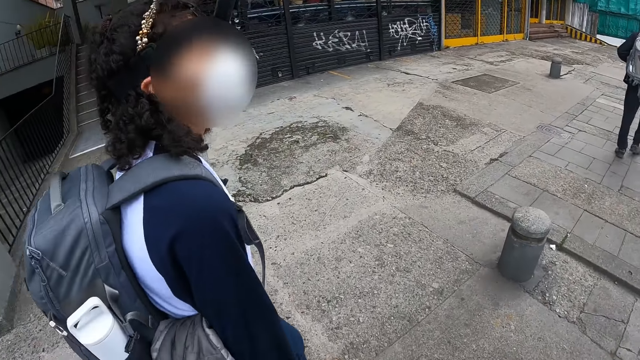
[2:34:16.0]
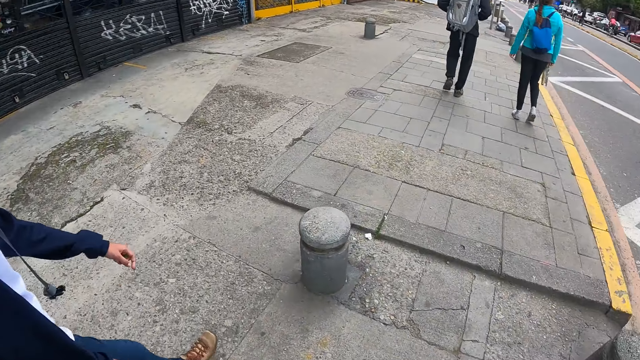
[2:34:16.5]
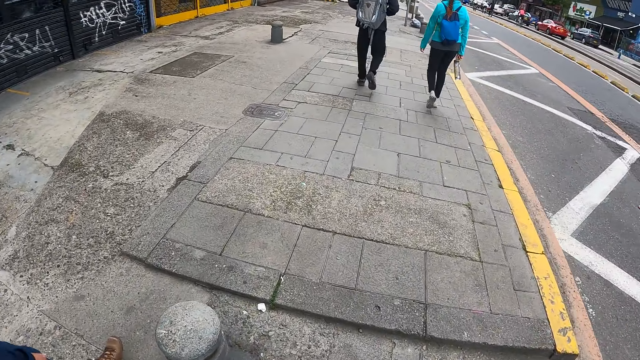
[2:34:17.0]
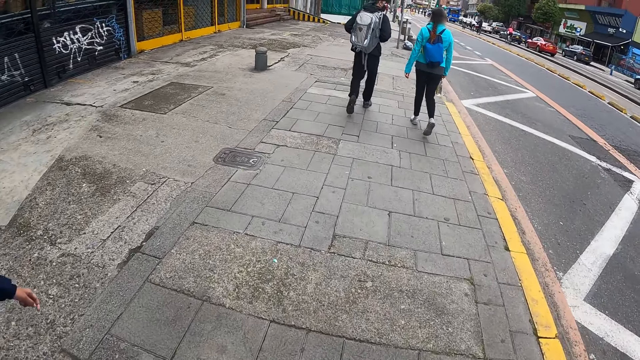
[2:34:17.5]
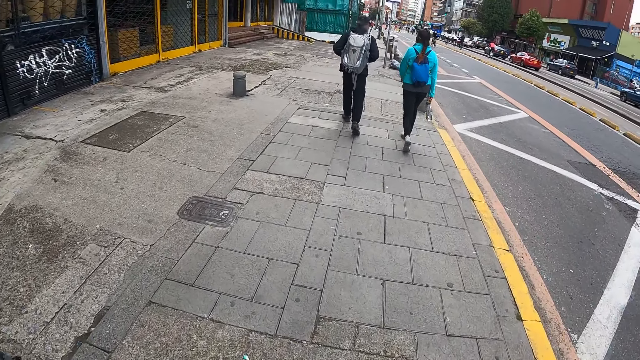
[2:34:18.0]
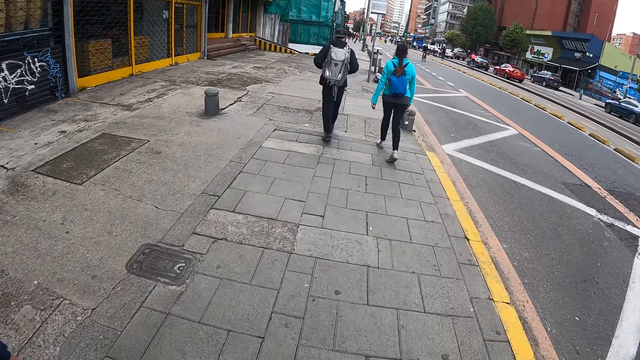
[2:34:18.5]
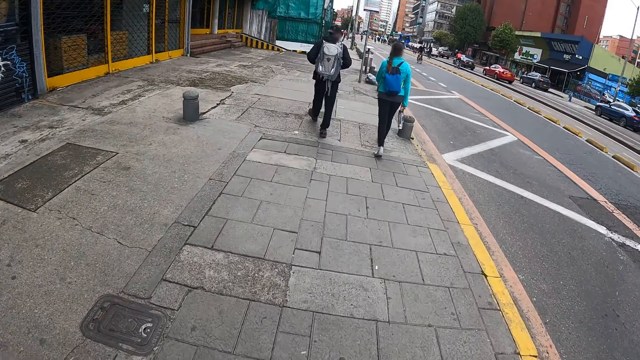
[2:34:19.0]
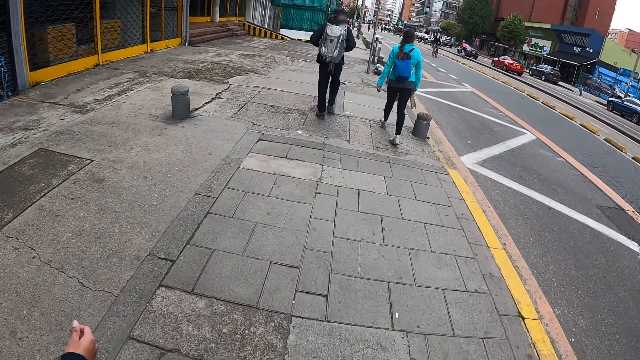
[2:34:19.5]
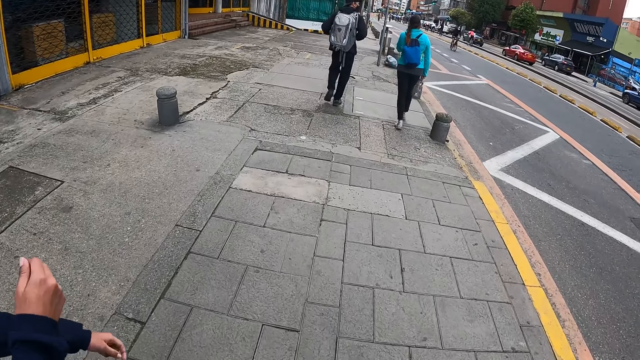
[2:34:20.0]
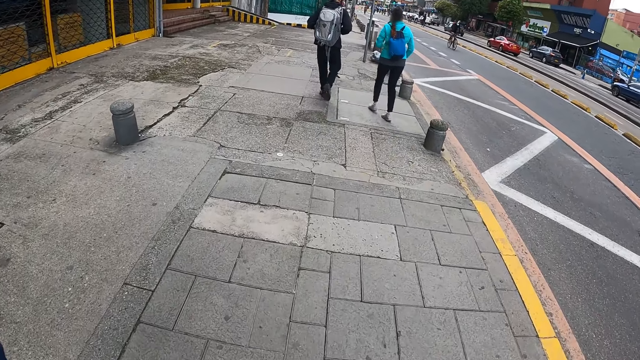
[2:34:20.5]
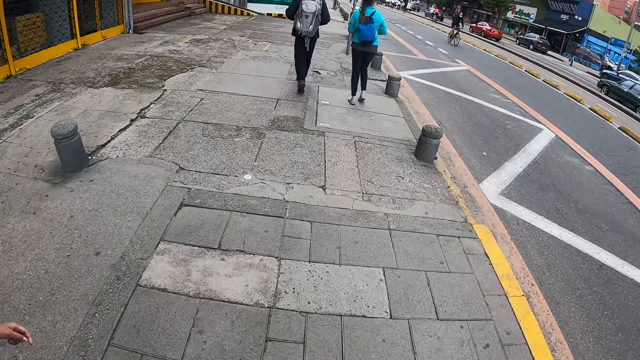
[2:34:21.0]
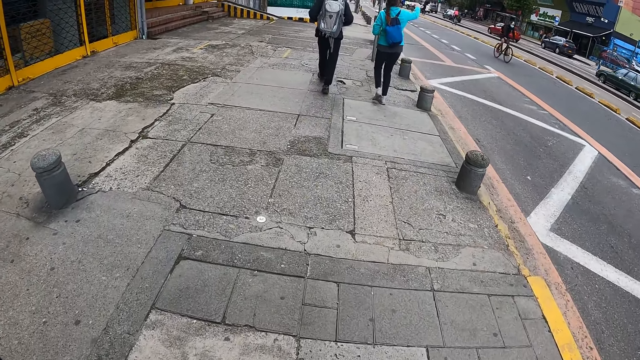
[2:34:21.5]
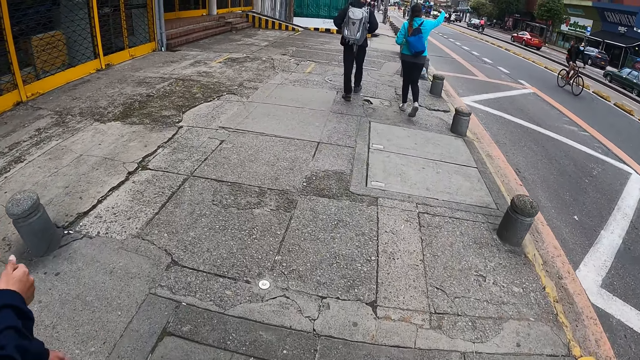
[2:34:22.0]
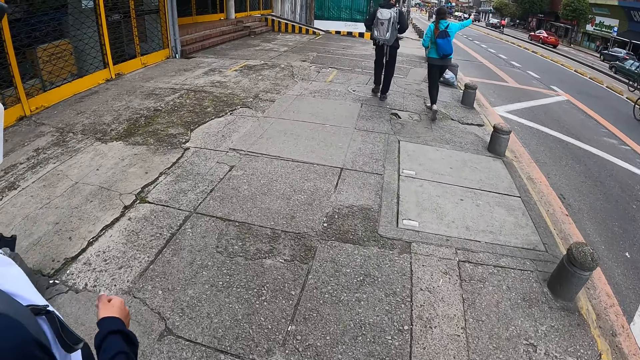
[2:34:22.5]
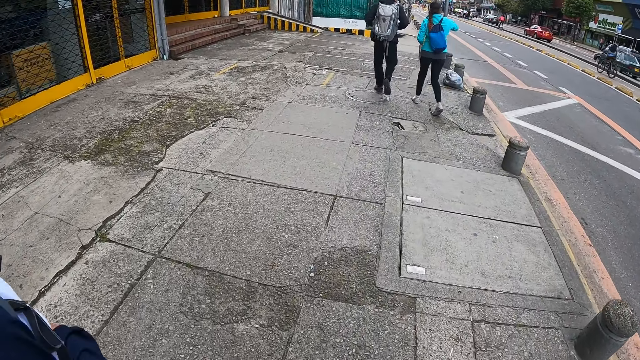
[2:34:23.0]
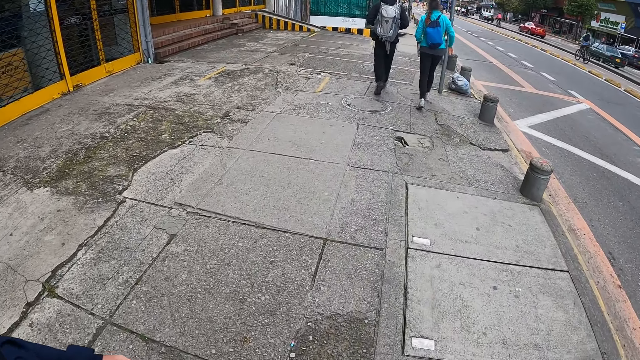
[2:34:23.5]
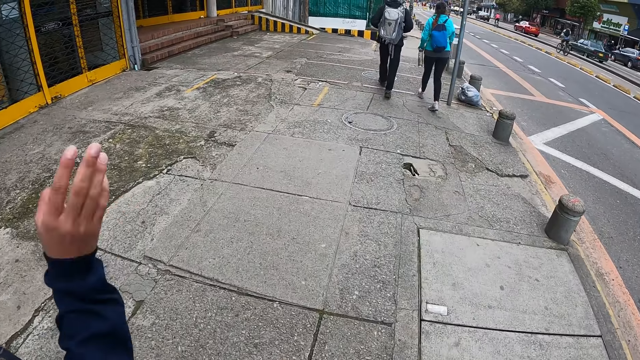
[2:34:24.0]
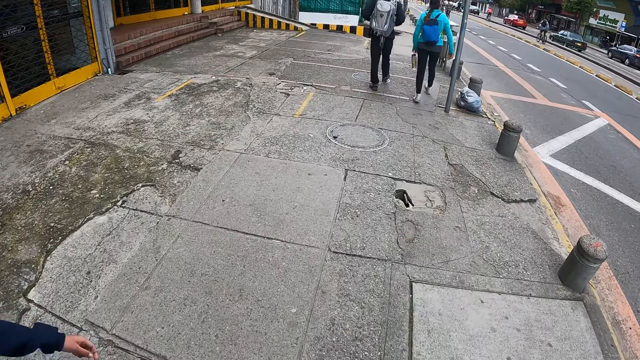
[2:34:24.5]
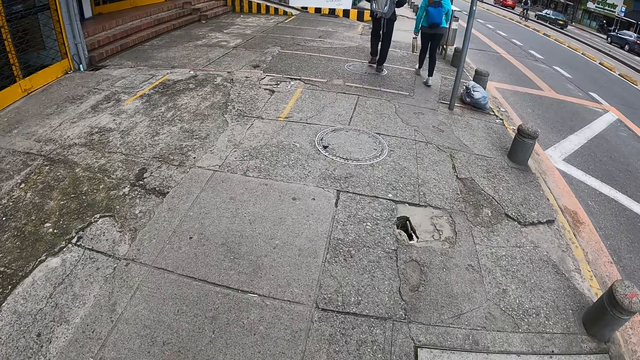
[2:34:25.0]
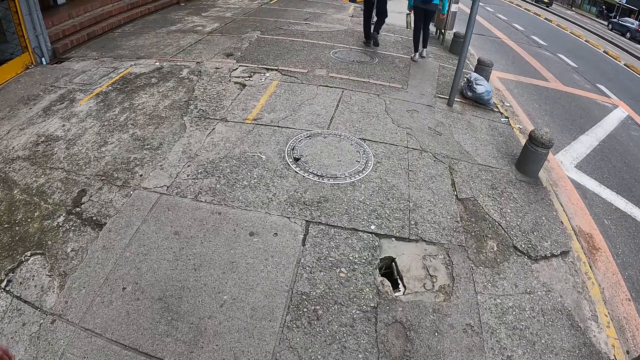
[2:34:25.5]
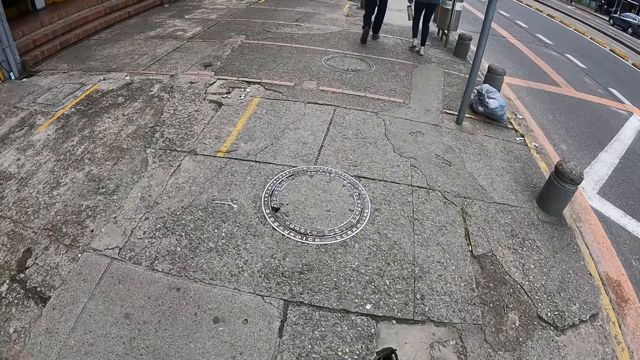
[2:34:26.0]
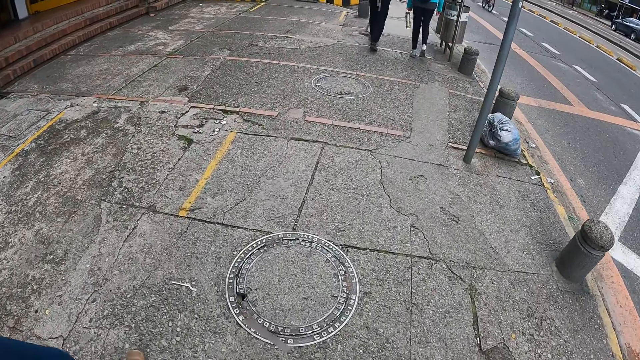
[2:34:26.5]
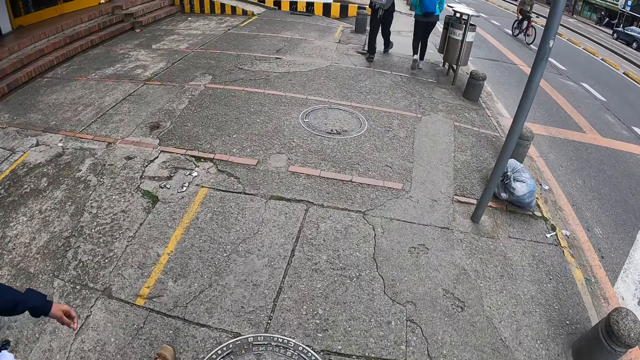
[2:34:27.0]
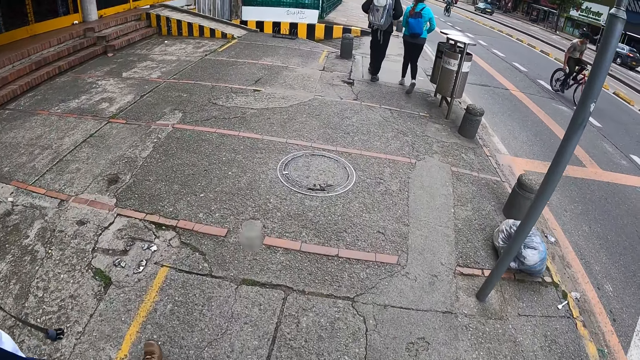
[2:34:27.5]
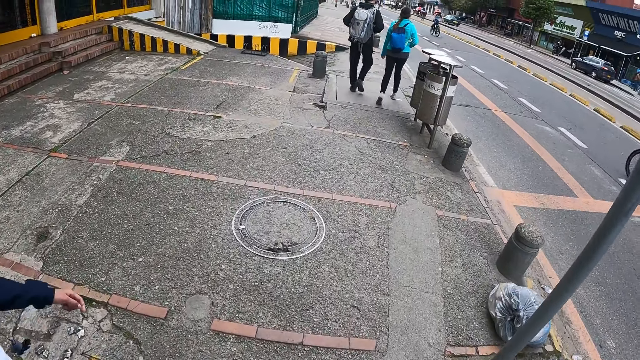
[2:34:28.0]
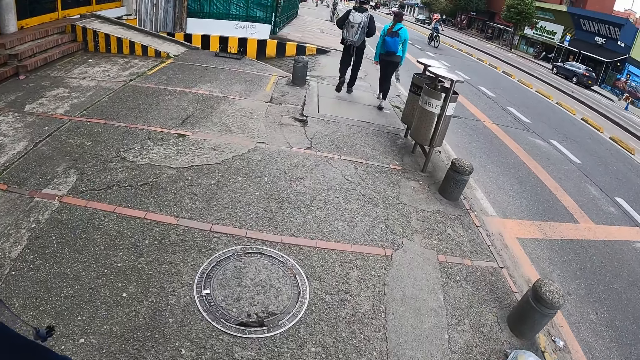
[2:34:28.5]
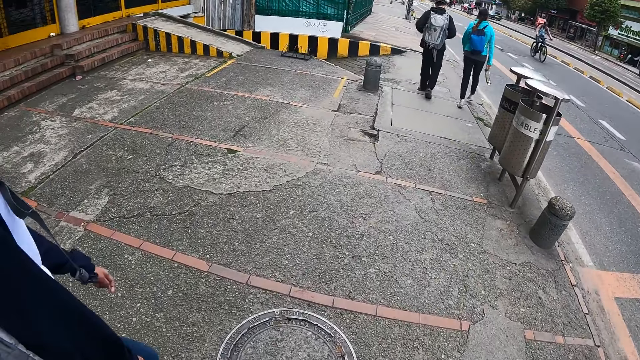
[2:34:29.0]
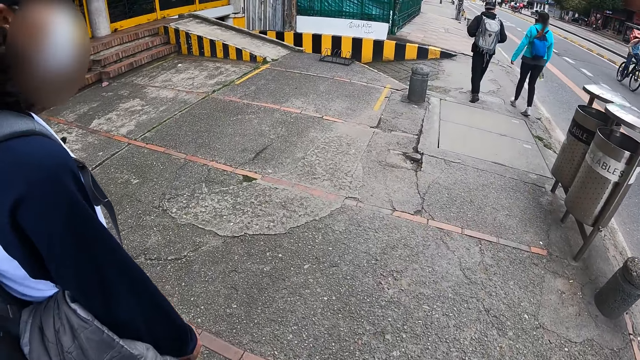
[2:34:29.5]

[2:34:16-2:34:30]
The camera wearer turns to the side. A person walks around. The camera wearer walks around. A woman adjusts her glasses on her face with her right hand. Another woman passes a bottle of water from her right hand to her left hand. The person moves a hand around. The camera wearer walks around.

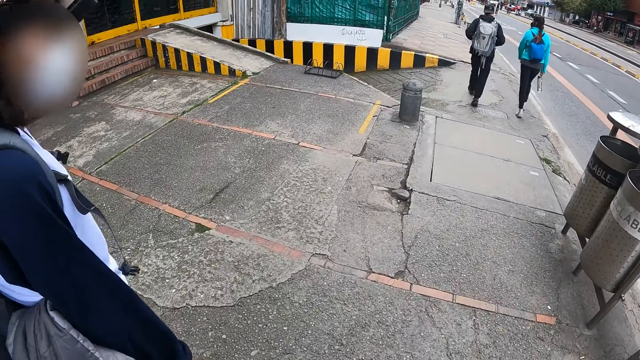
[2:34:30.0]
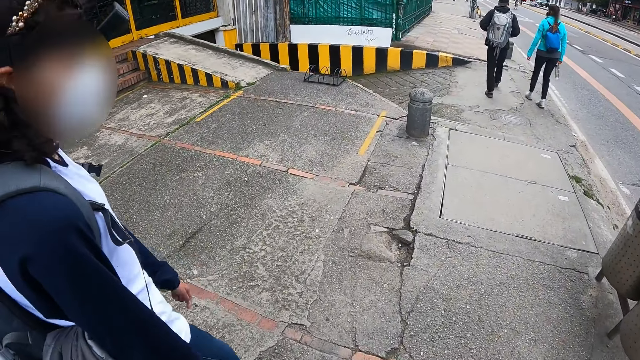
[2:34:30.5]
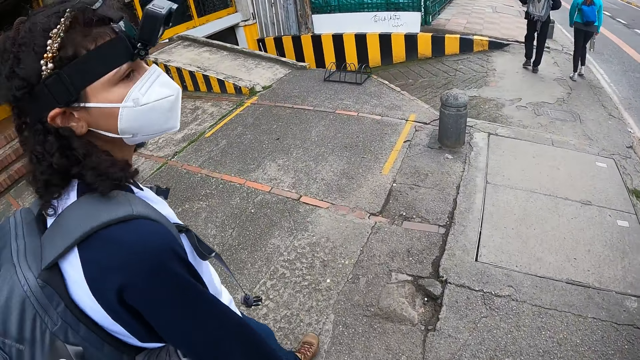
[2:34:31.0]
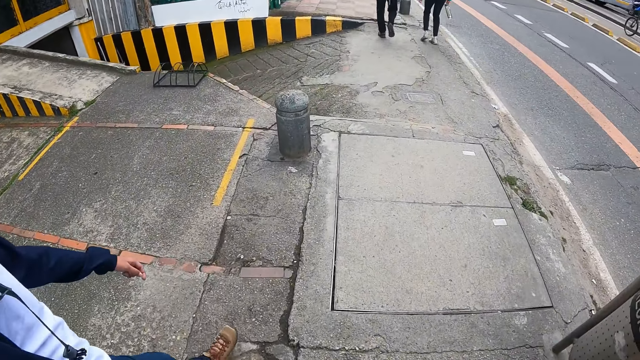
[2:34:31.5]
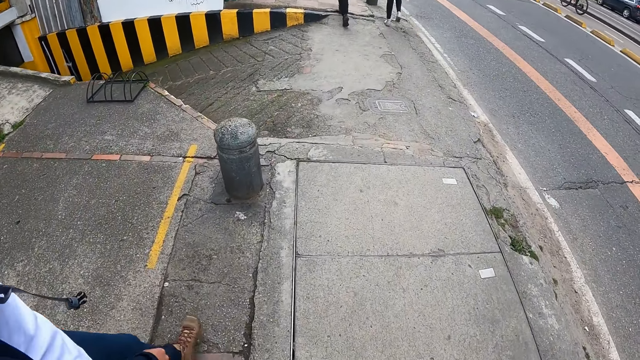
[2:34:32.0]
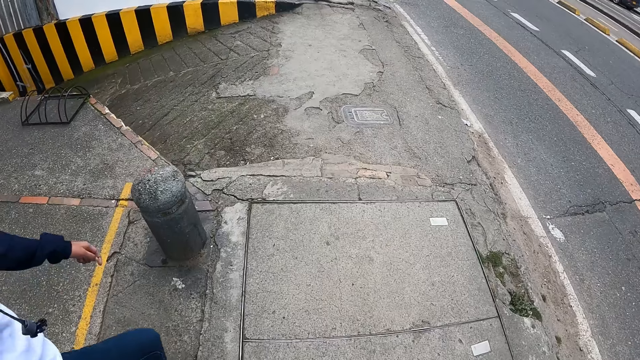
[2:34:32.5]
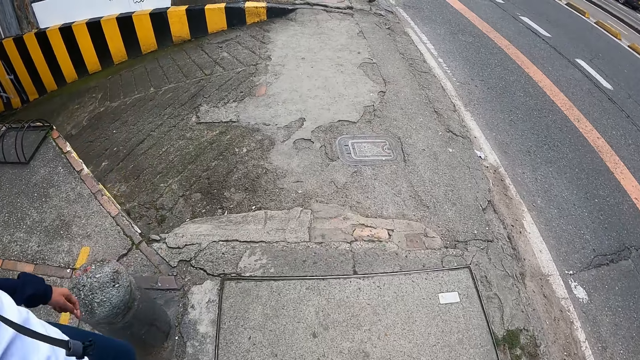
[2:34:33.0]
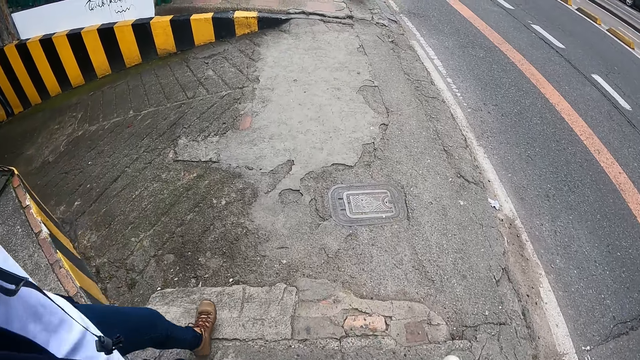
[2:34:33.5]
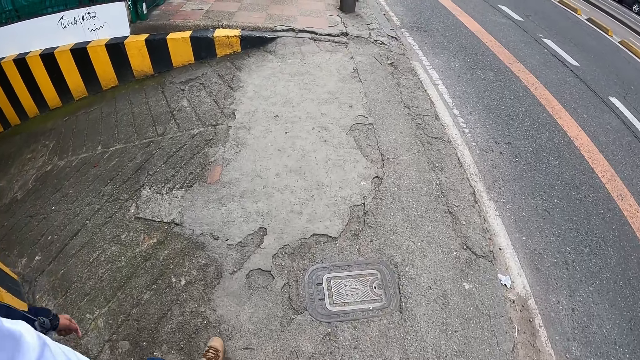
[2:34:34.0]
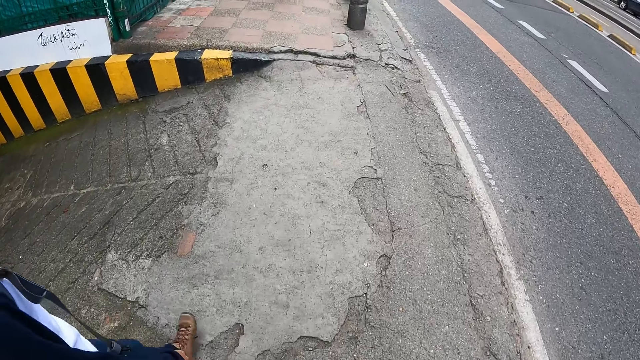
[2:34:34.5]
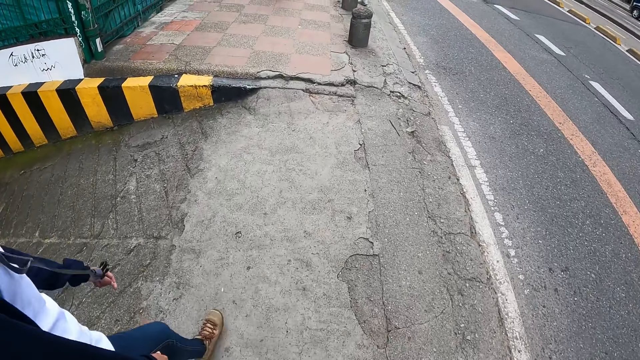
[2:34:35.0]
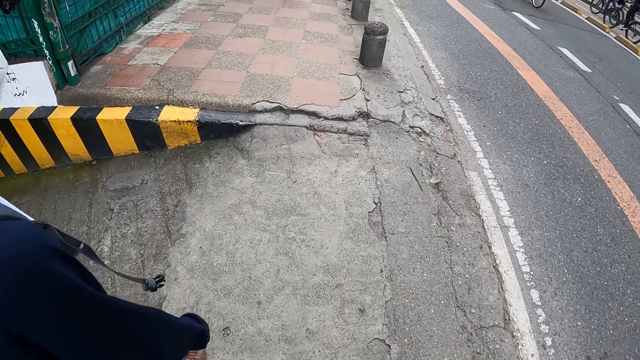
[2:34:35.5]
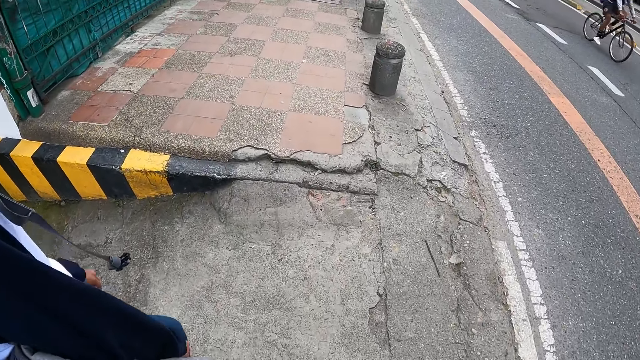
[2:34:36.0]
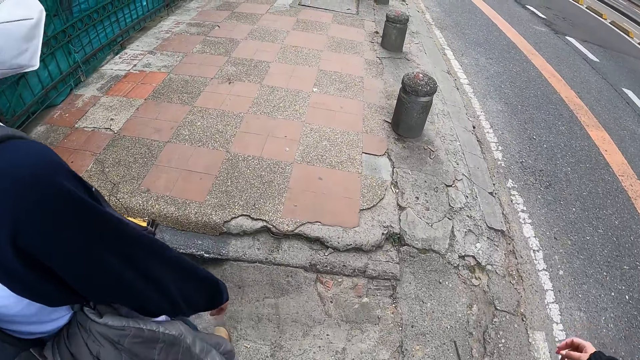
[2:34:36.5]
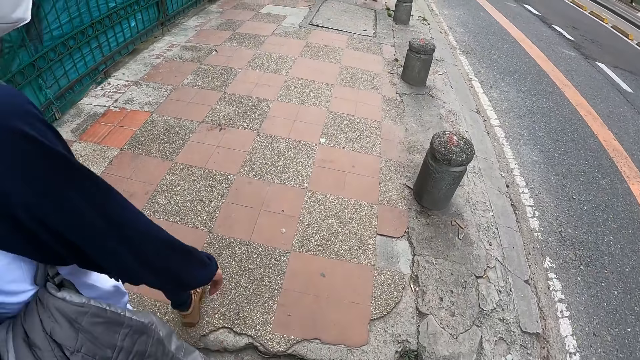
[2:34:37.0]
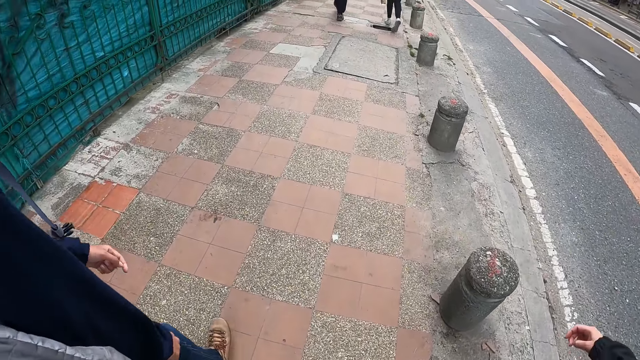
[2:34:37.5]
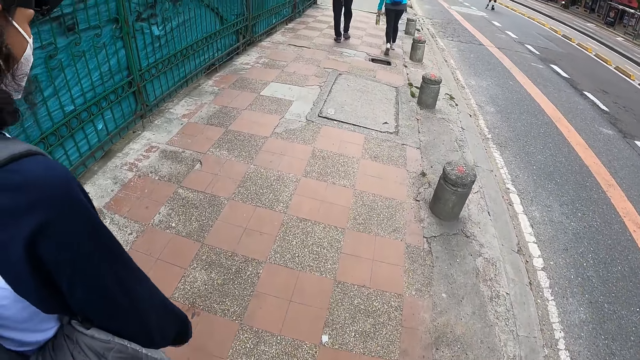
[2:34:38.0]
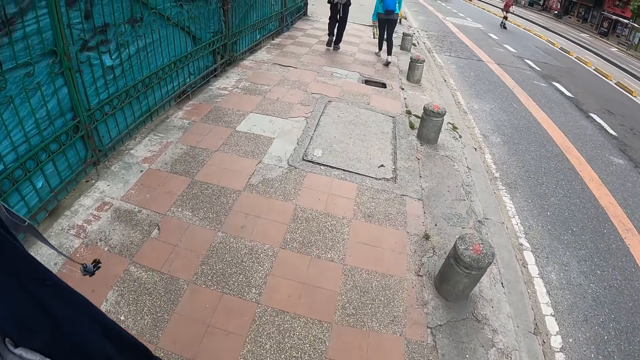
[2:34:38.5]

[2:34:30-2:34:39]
A person walks around.
